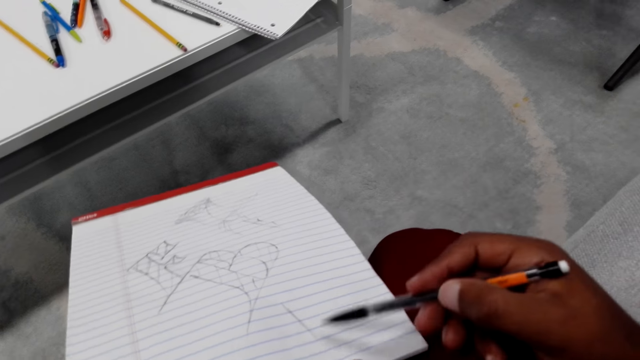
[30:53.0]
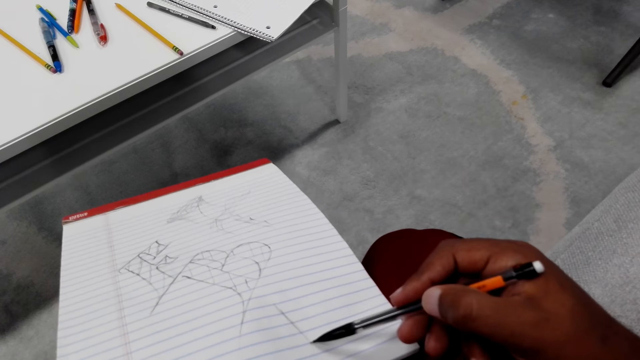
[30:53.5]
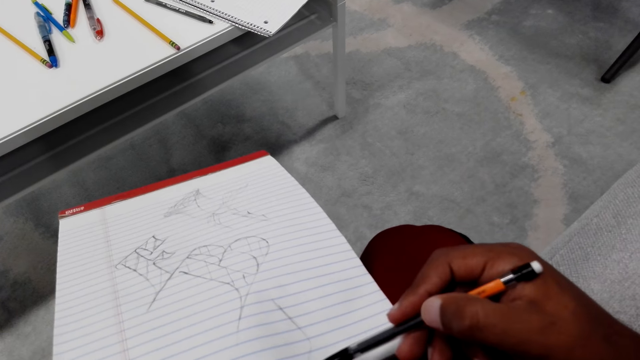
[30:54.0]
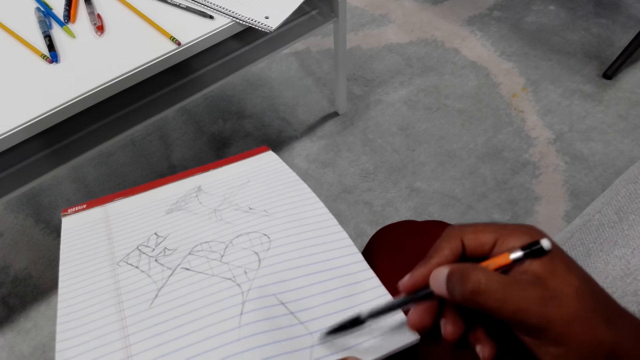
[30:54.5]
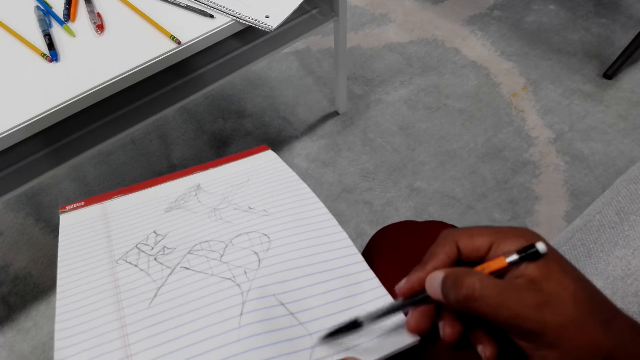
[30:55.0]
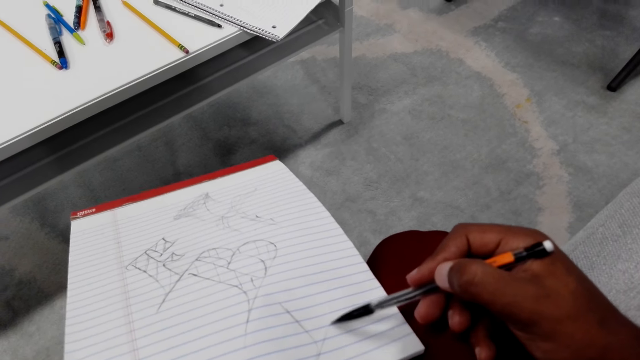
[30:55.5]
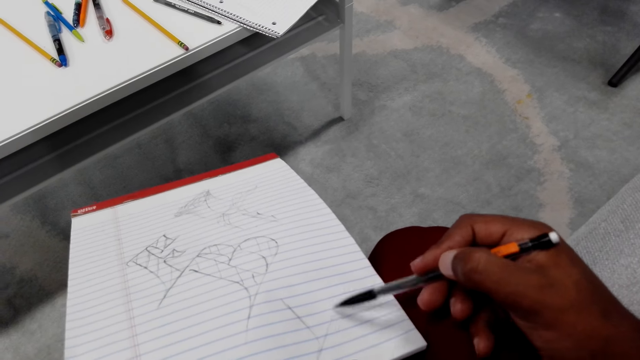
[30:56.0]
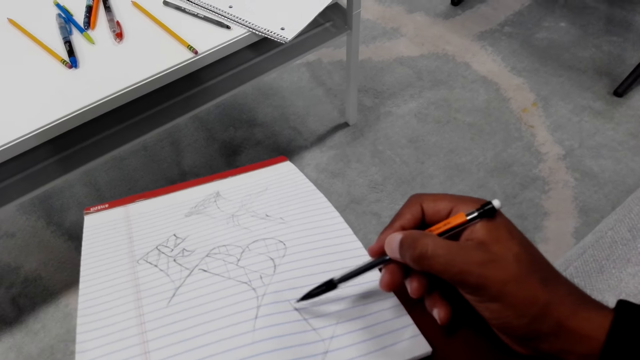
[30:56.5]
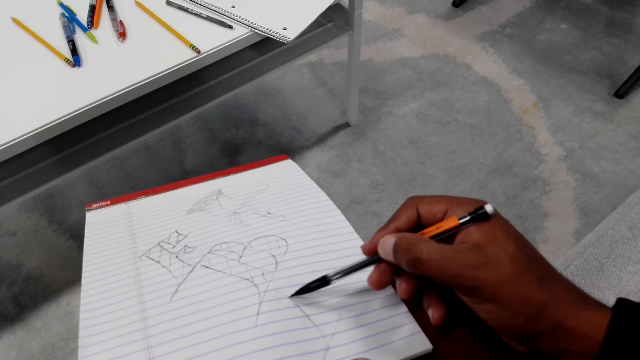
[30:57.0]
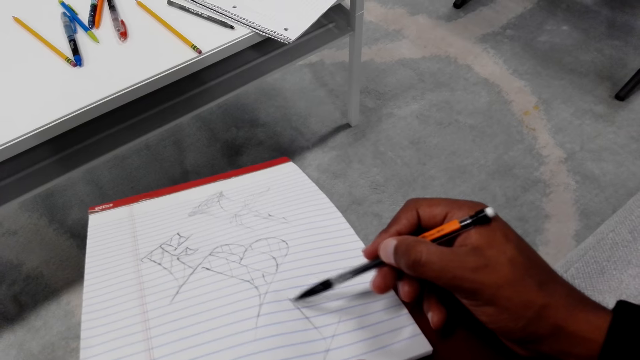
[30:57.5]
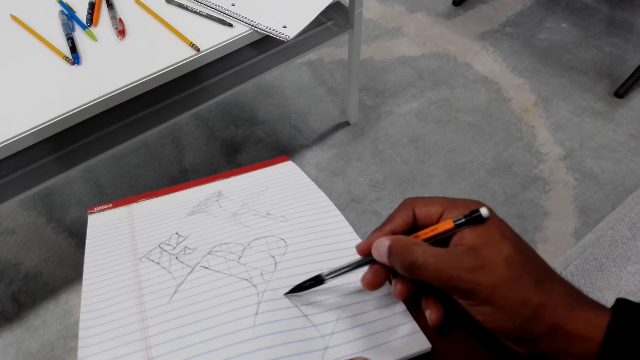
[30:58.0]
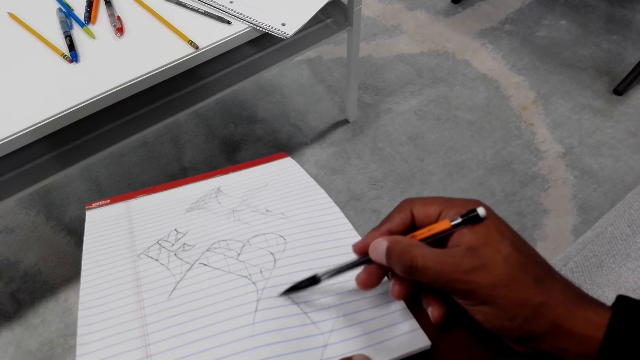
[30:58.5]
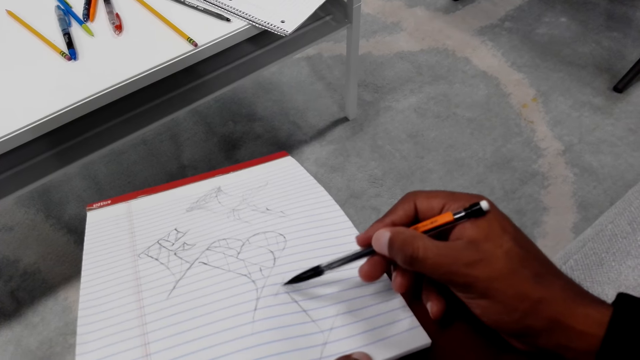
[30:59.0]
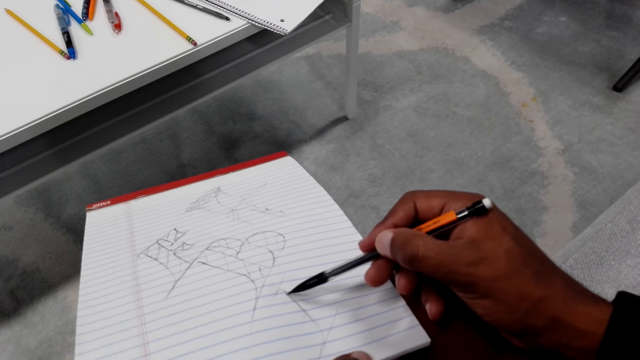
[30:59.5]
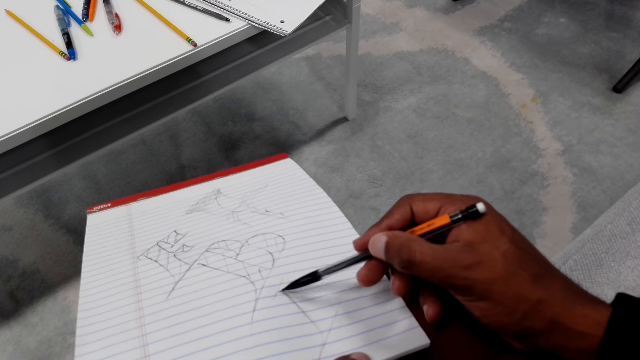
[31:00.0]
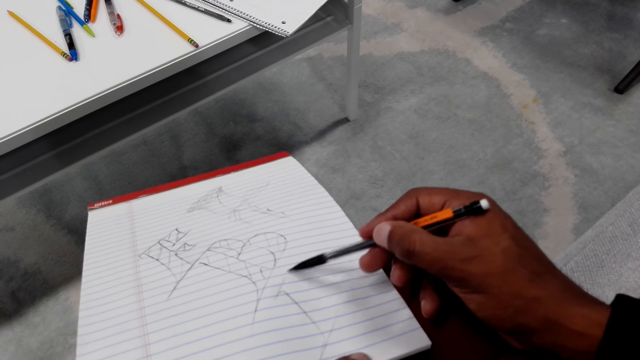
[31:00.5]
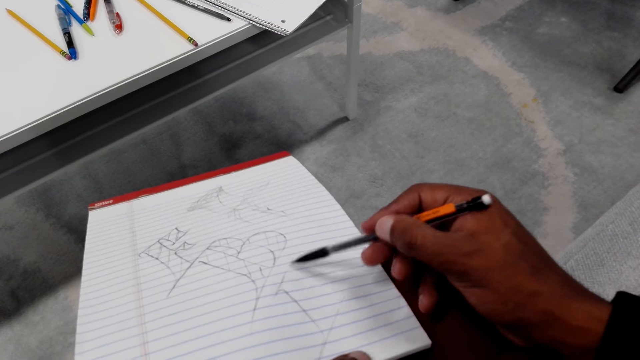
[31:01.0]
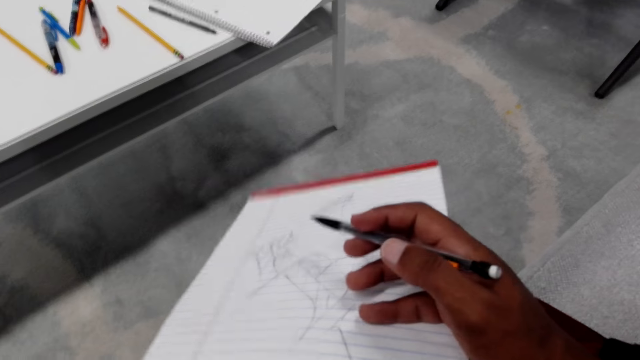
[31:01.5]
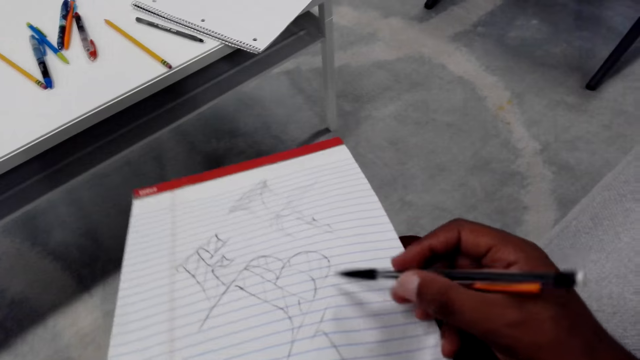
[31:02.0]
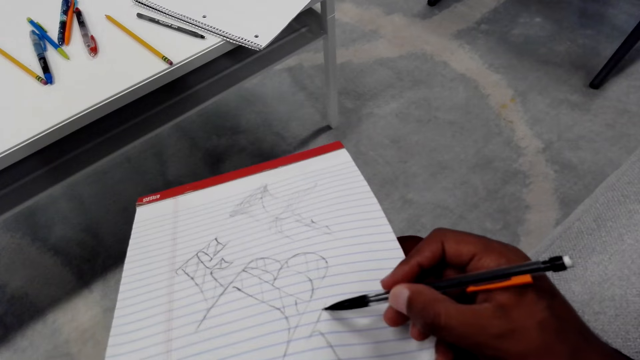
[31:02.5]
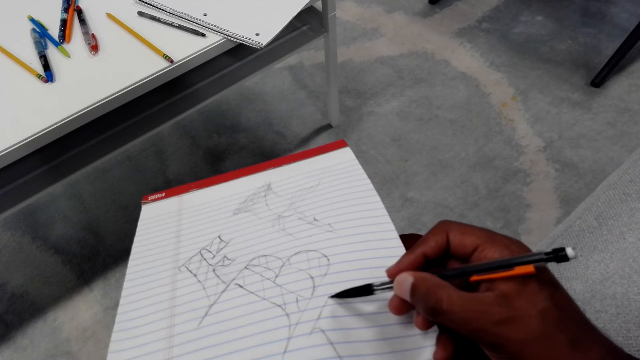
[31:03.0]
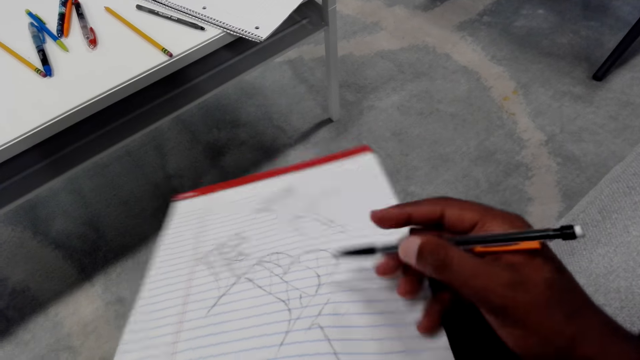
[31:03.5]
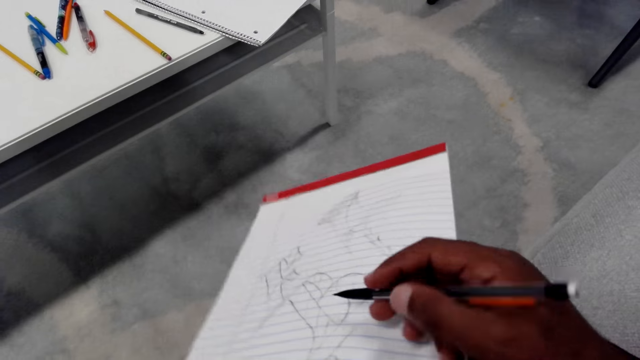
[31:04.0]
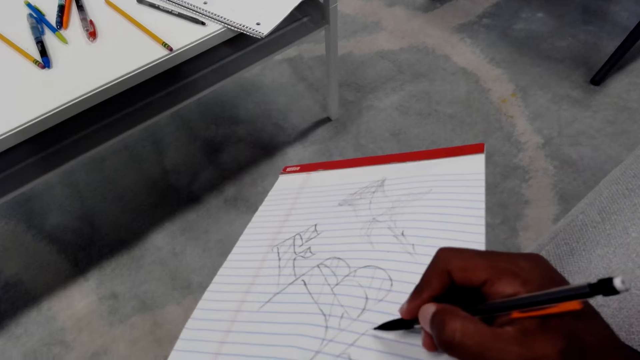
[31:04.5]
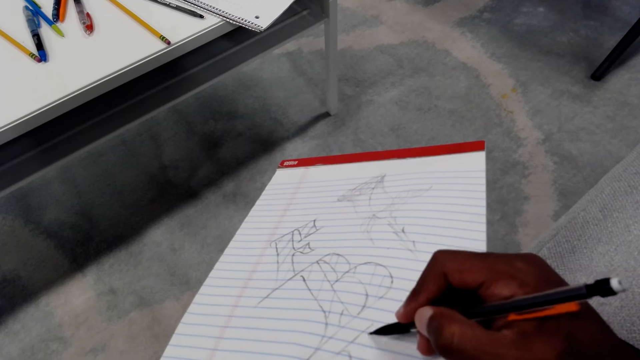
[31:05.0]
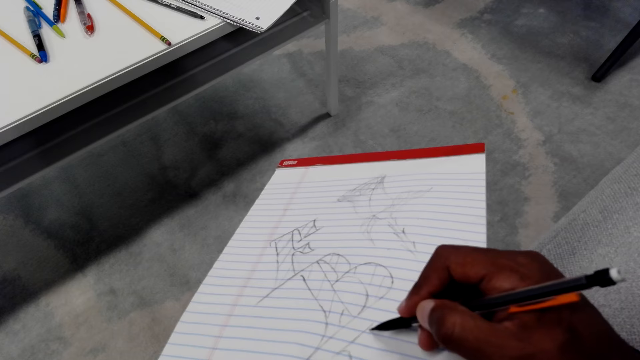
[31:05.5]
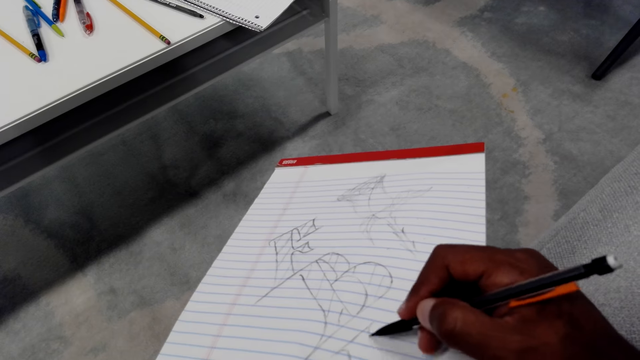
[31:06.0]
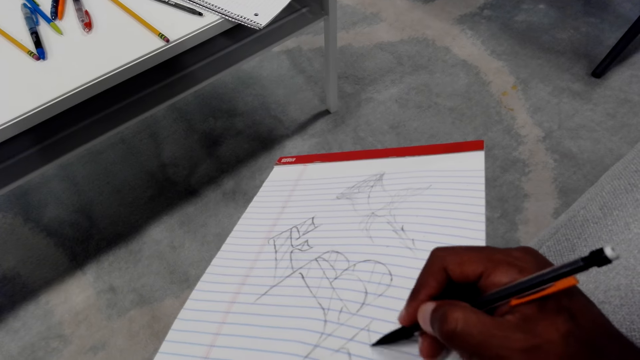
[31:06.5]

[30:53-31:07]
The camera wearer turns the book. They draw on the book.

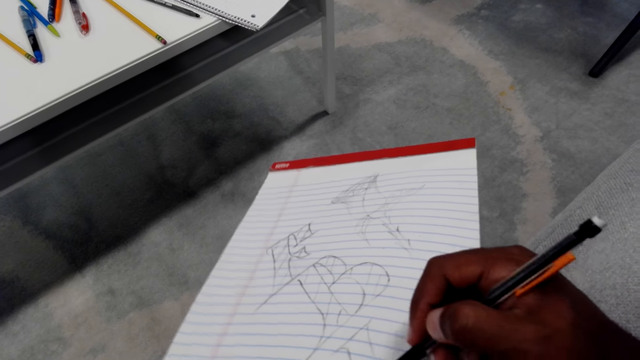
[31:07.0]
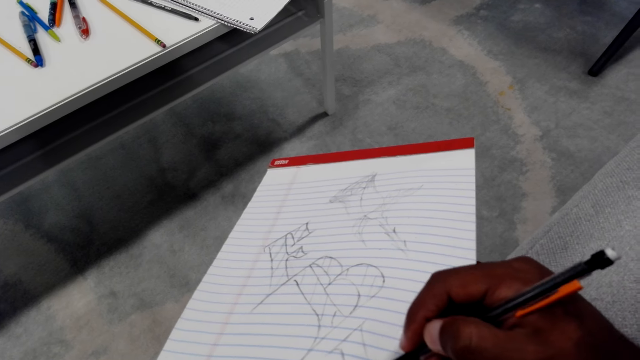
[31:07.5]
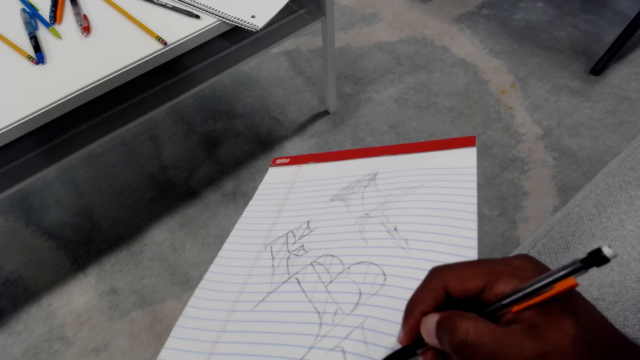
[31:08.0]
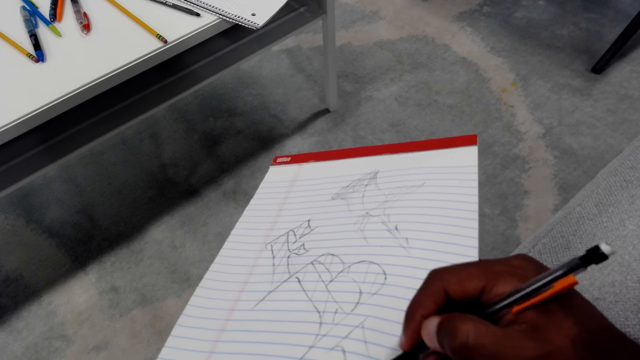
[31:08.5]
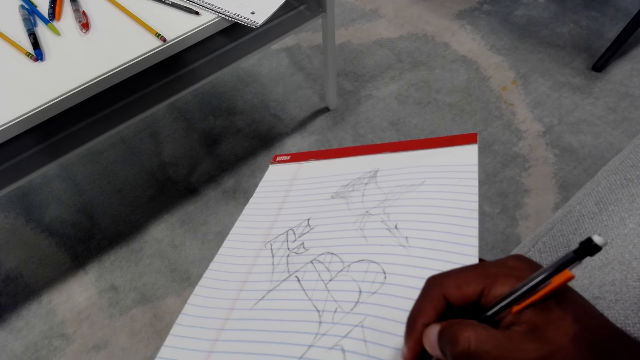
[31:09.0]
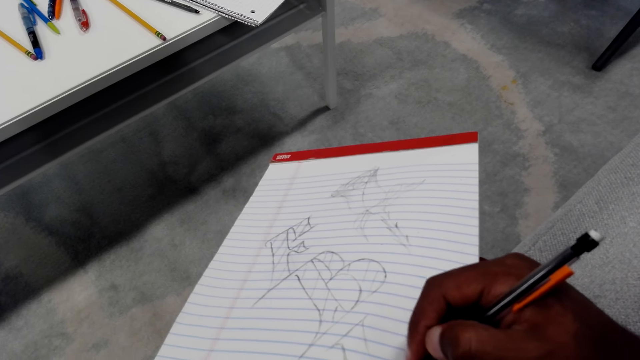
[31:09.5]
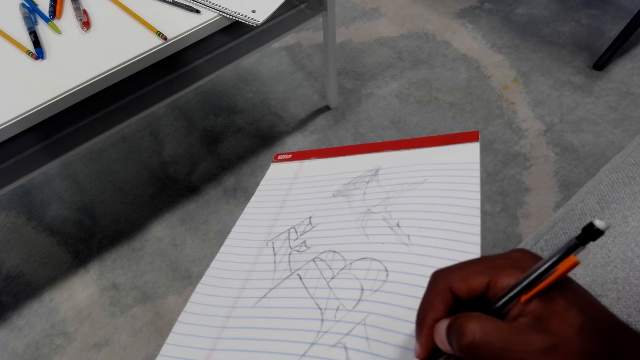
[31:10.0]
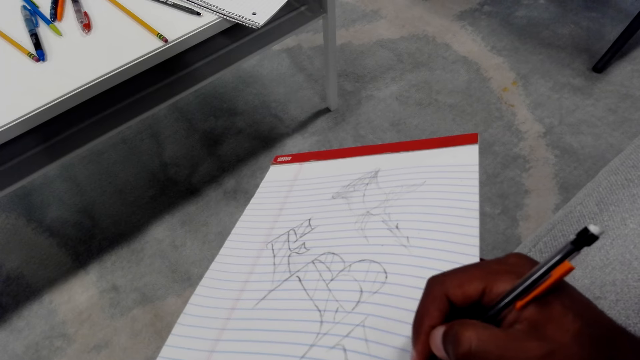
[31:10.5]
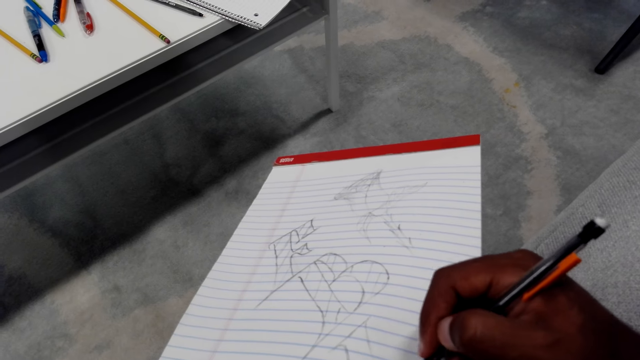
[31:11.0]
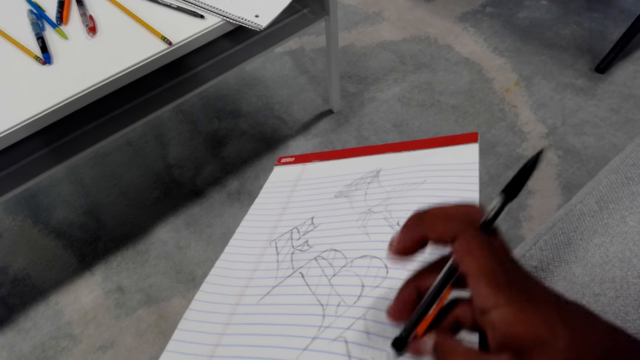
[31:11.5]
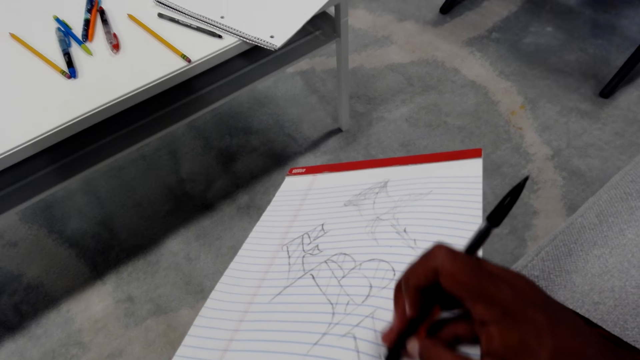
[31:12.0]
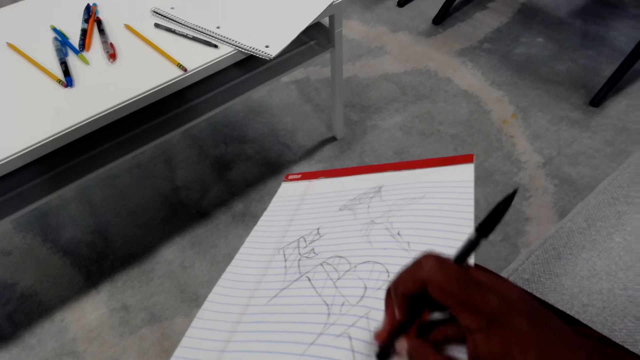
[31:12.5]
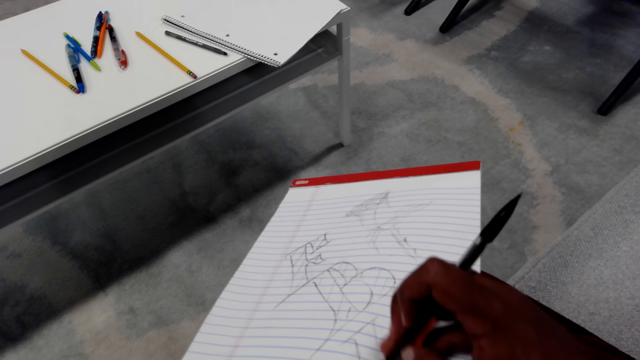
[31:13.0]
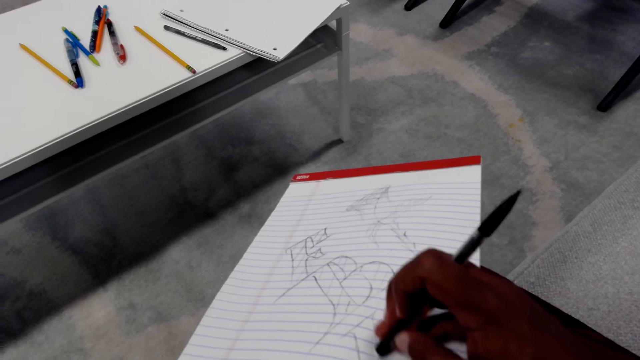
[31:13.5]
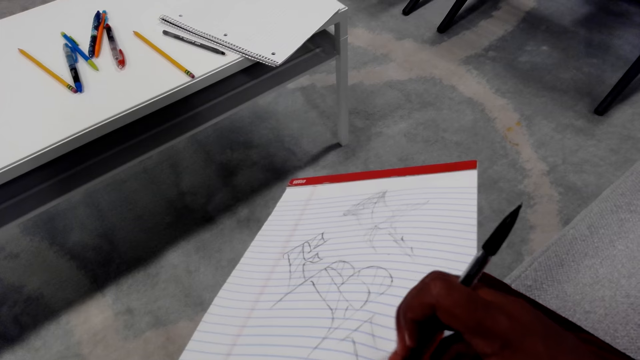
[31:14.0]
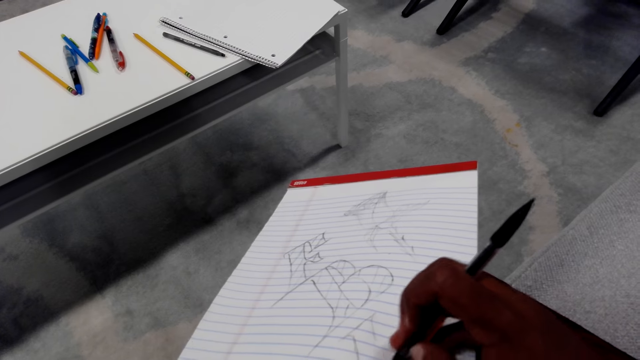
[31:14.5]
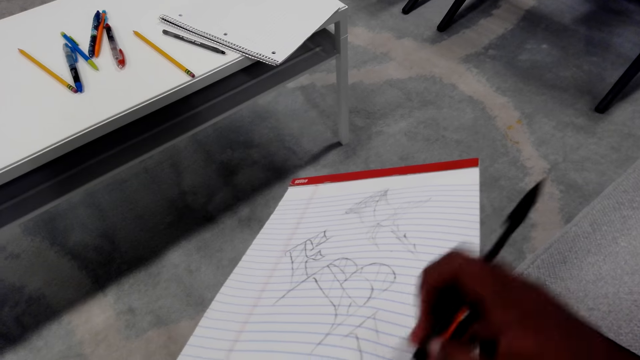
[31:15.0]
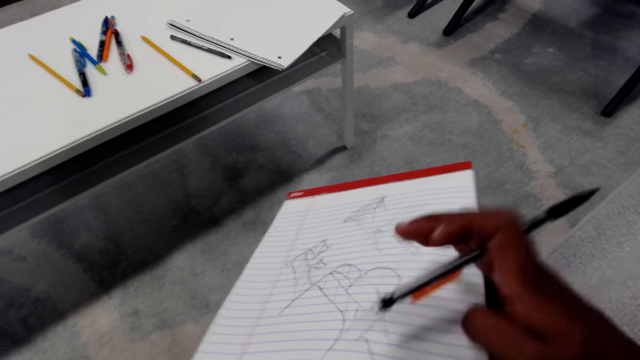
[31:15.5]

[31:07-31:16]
The camera wearer draws on a paper. They rub on the book.
